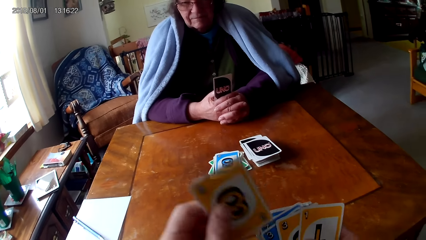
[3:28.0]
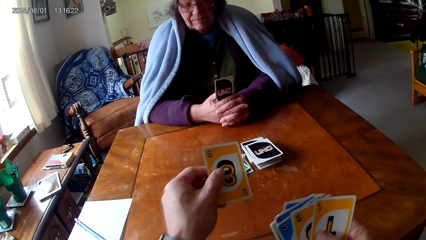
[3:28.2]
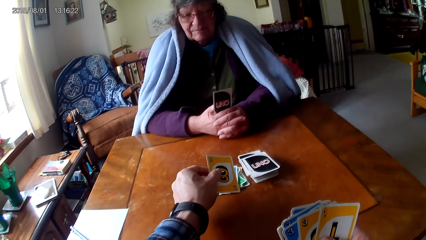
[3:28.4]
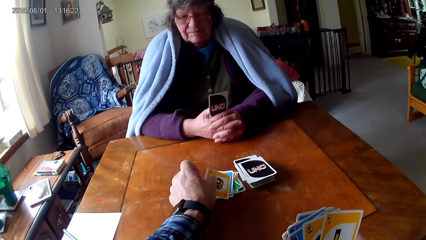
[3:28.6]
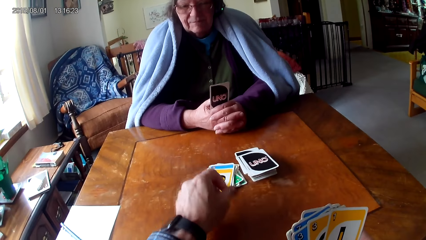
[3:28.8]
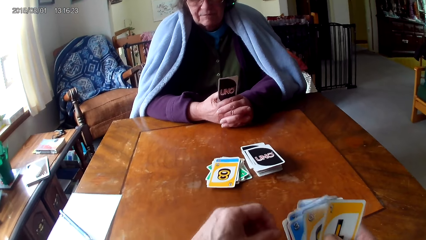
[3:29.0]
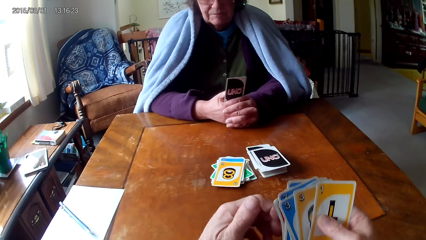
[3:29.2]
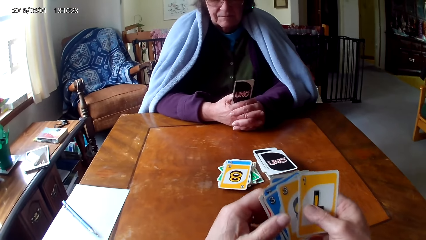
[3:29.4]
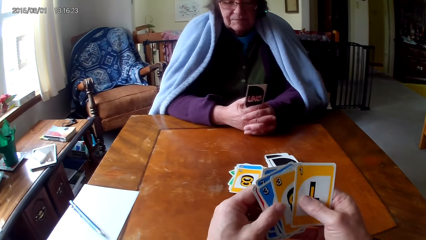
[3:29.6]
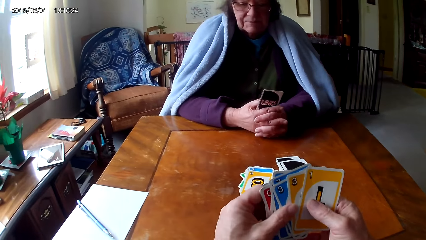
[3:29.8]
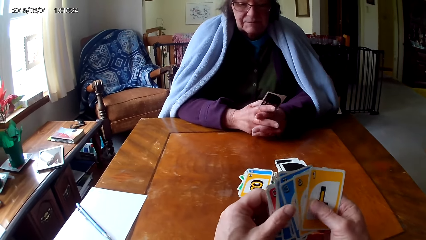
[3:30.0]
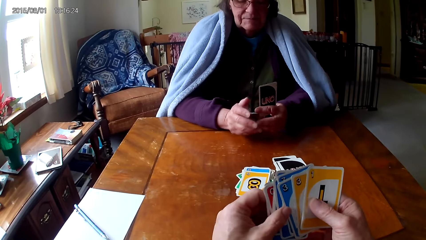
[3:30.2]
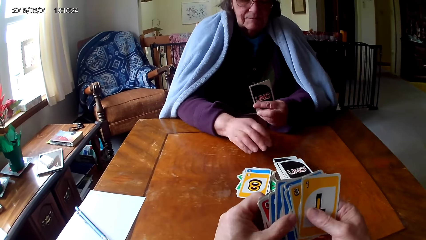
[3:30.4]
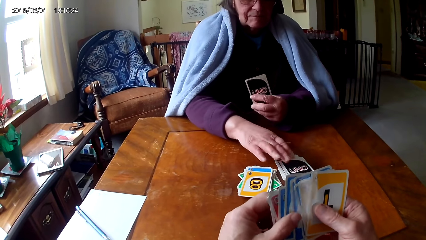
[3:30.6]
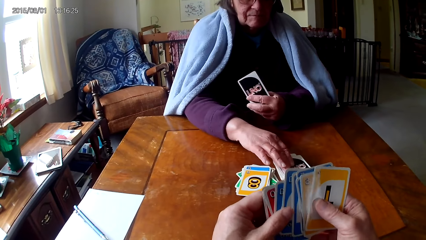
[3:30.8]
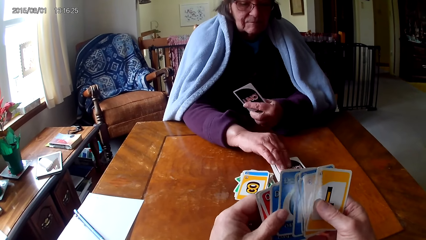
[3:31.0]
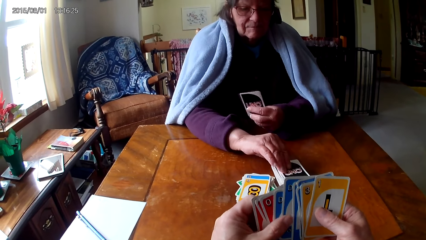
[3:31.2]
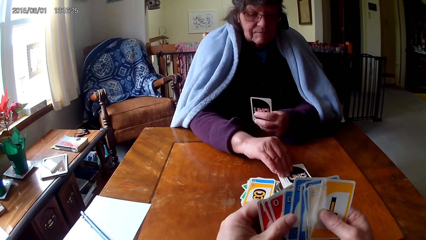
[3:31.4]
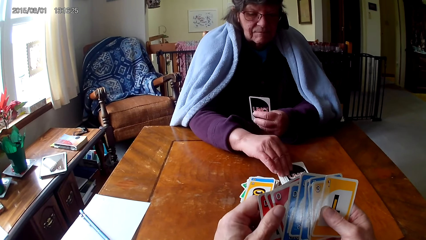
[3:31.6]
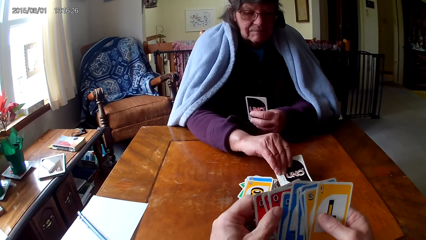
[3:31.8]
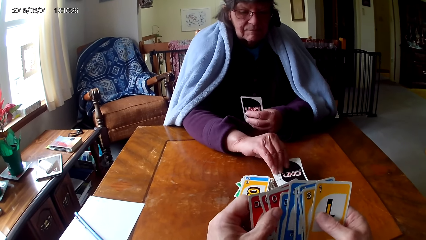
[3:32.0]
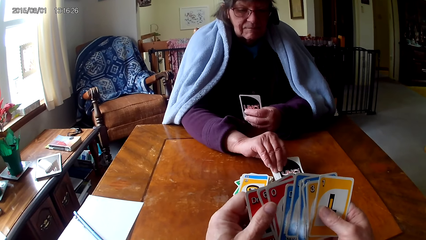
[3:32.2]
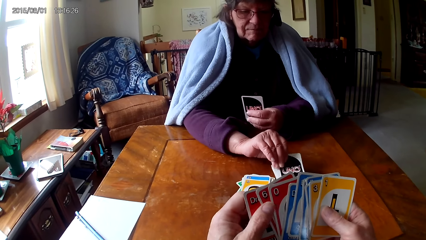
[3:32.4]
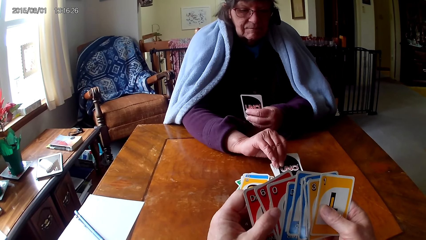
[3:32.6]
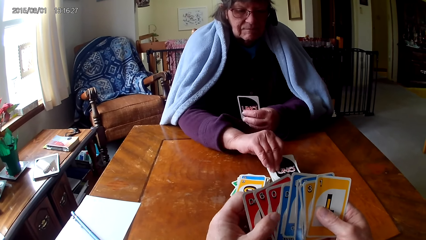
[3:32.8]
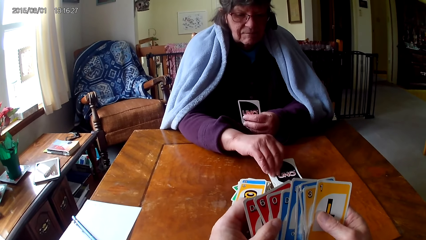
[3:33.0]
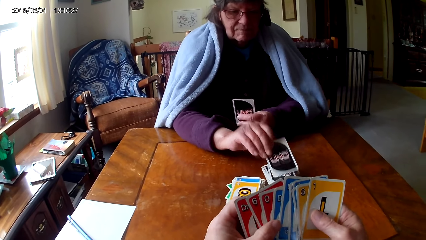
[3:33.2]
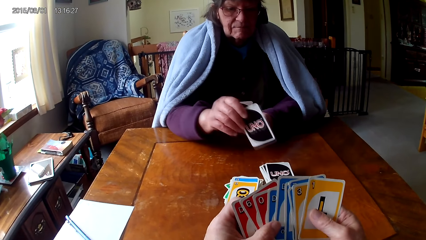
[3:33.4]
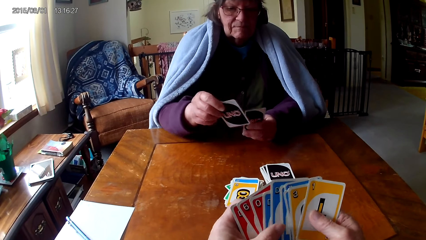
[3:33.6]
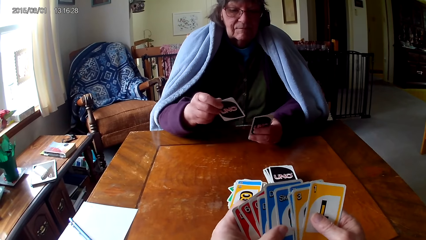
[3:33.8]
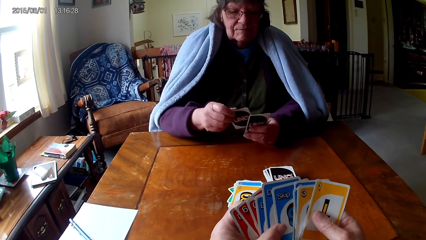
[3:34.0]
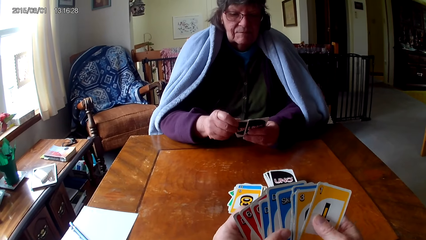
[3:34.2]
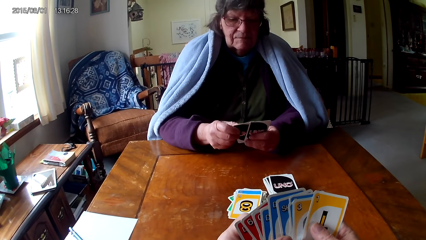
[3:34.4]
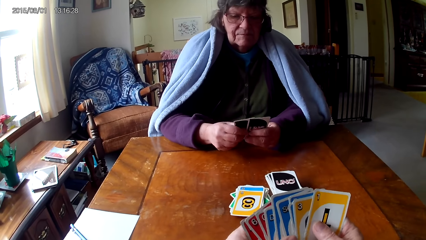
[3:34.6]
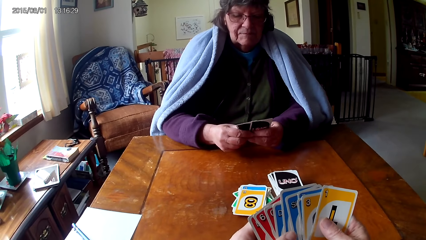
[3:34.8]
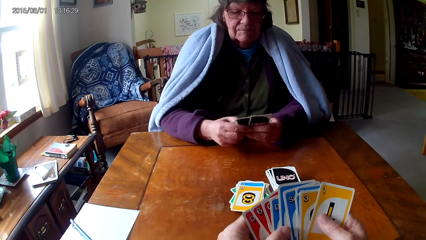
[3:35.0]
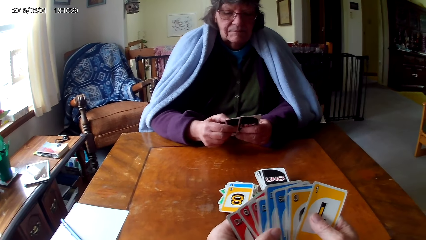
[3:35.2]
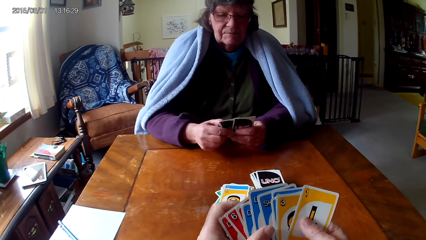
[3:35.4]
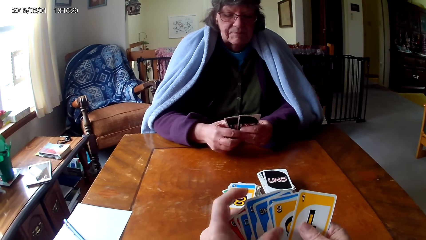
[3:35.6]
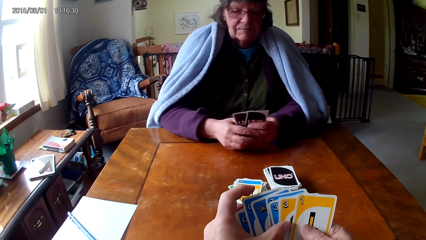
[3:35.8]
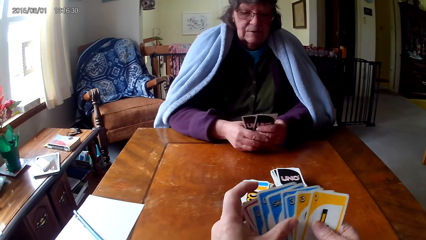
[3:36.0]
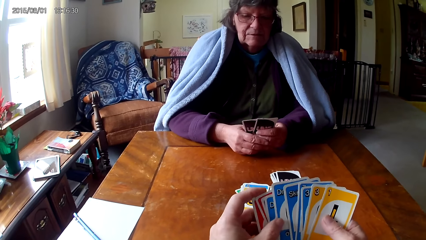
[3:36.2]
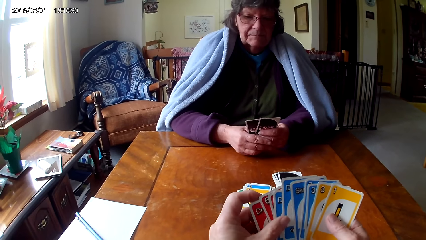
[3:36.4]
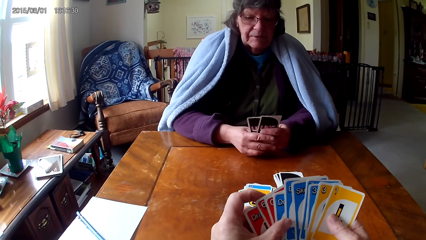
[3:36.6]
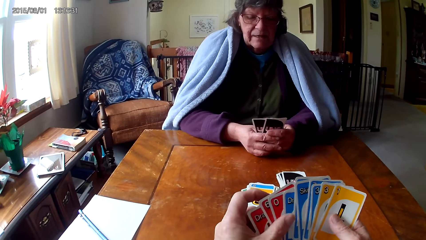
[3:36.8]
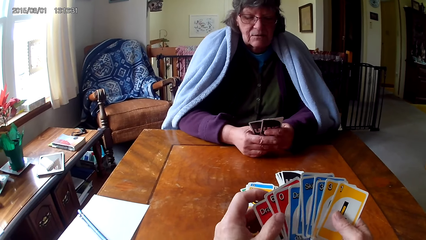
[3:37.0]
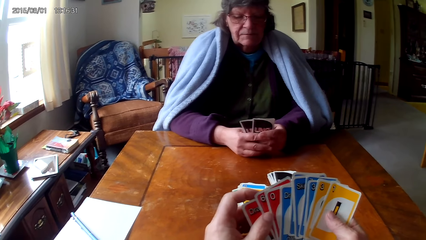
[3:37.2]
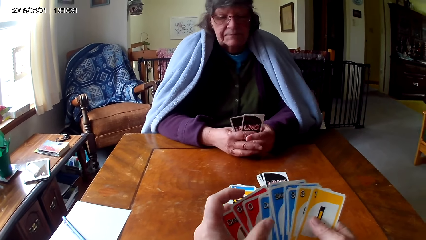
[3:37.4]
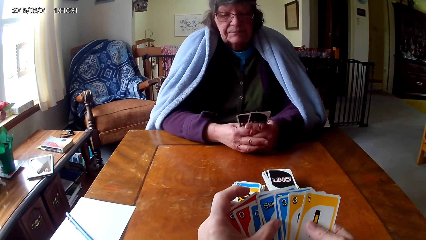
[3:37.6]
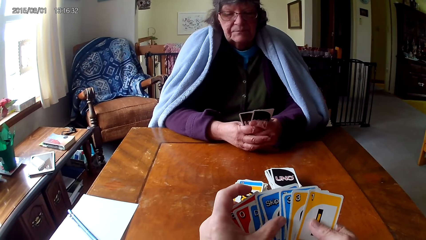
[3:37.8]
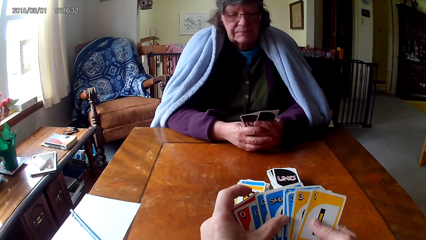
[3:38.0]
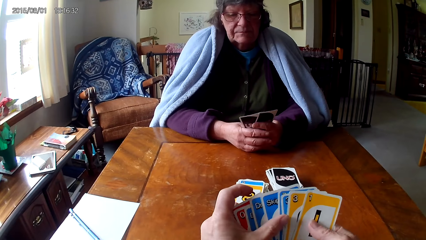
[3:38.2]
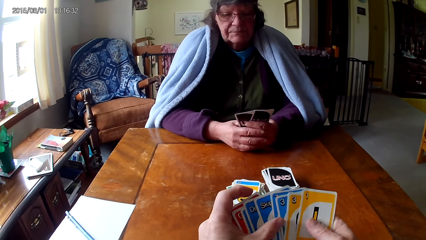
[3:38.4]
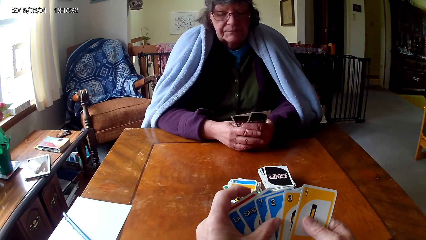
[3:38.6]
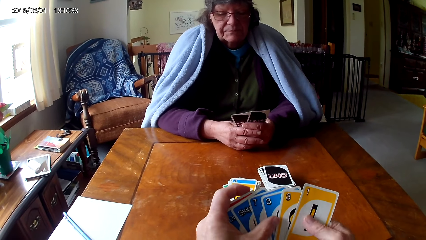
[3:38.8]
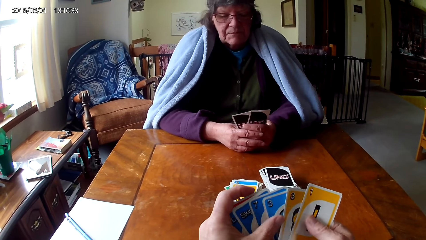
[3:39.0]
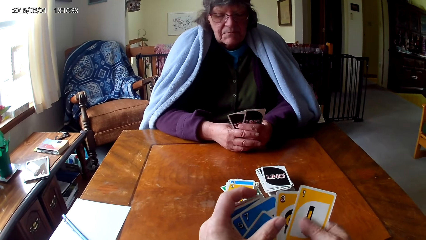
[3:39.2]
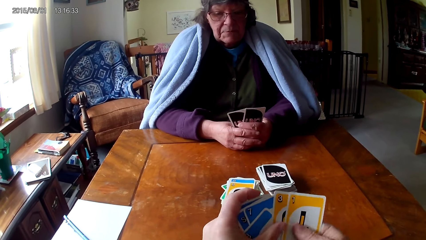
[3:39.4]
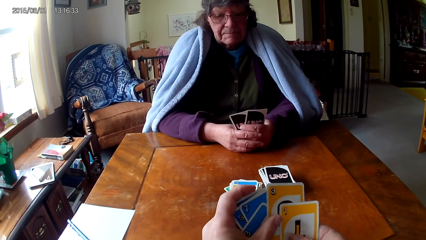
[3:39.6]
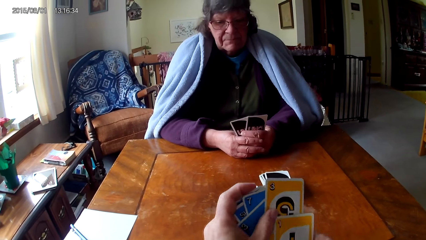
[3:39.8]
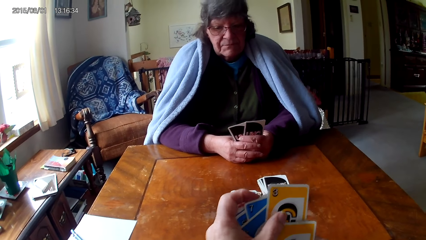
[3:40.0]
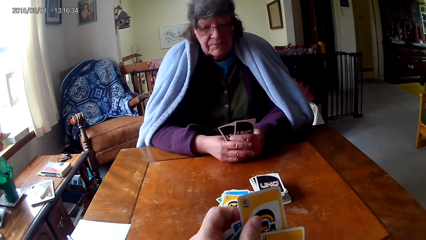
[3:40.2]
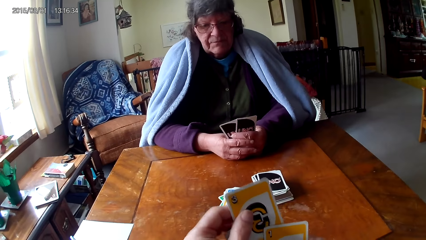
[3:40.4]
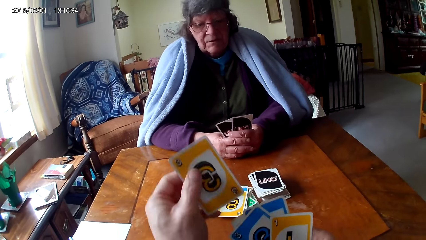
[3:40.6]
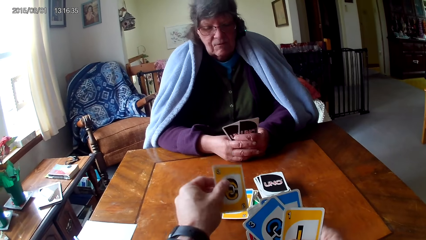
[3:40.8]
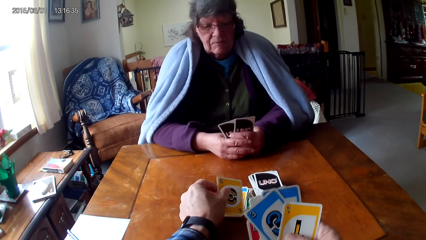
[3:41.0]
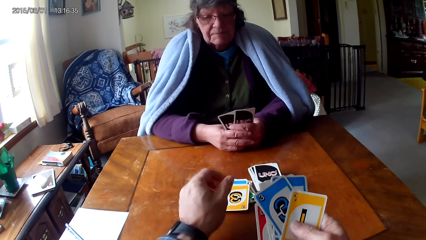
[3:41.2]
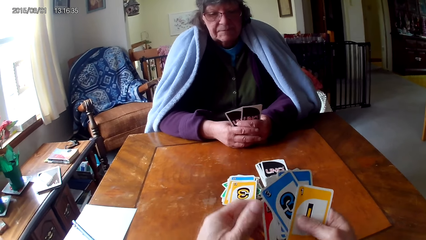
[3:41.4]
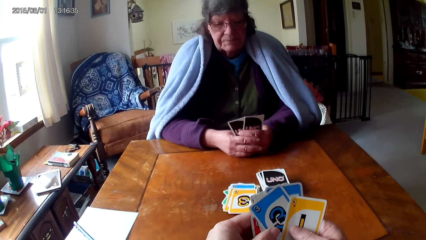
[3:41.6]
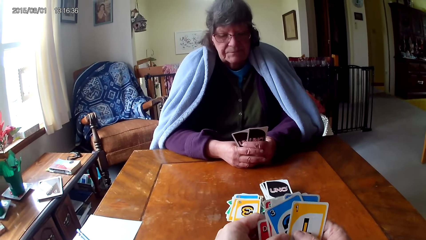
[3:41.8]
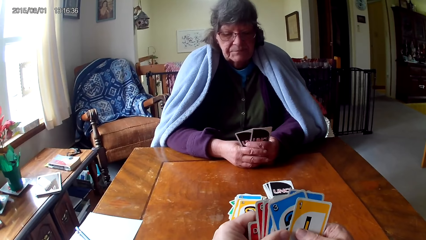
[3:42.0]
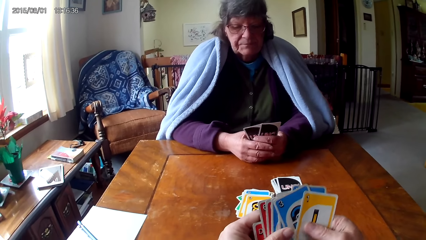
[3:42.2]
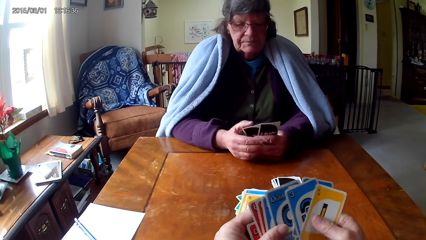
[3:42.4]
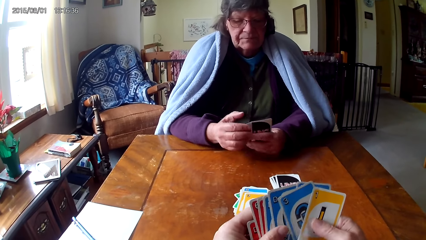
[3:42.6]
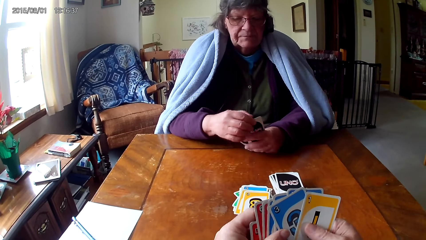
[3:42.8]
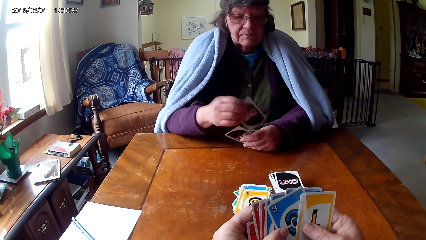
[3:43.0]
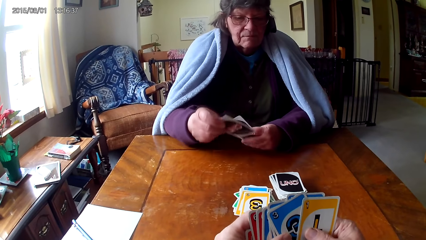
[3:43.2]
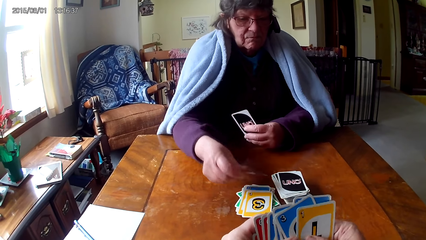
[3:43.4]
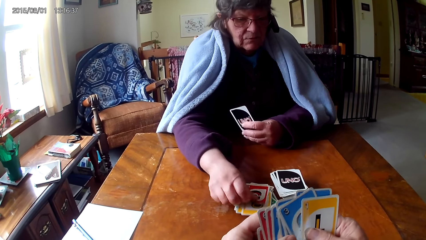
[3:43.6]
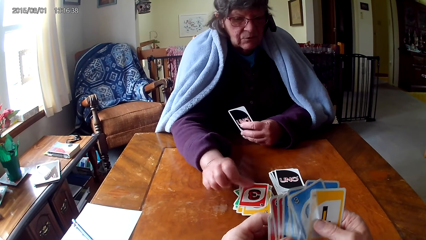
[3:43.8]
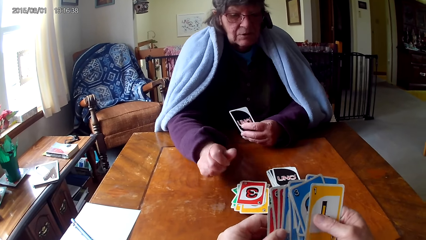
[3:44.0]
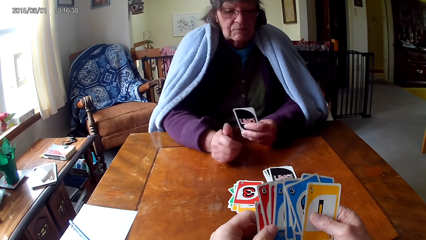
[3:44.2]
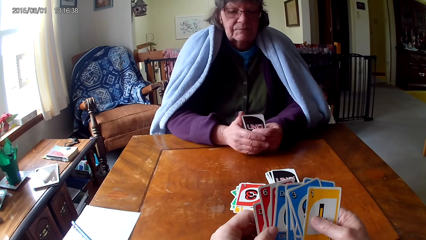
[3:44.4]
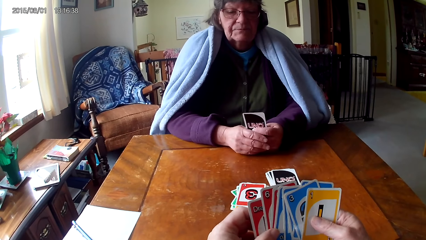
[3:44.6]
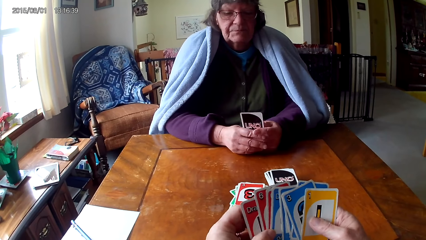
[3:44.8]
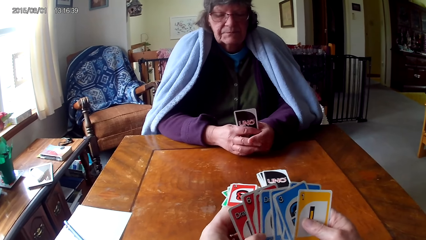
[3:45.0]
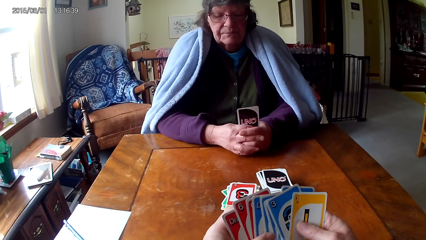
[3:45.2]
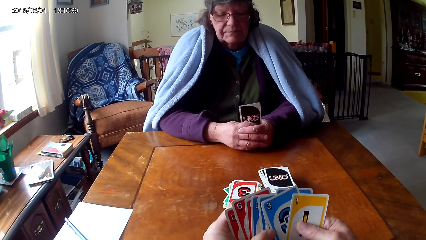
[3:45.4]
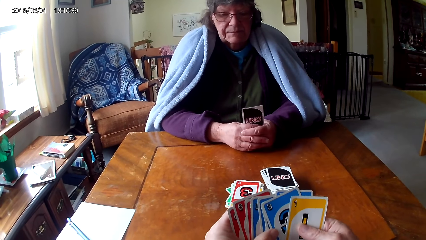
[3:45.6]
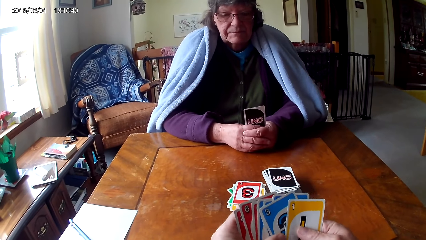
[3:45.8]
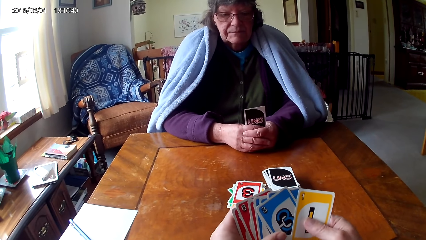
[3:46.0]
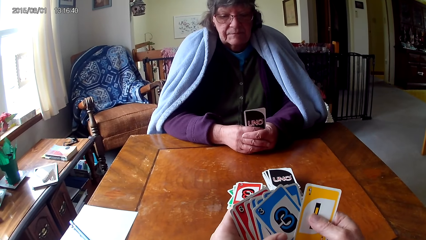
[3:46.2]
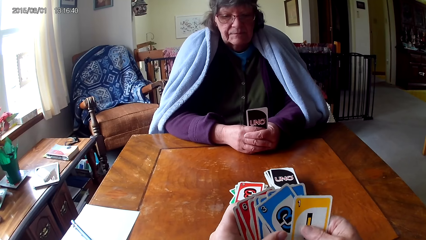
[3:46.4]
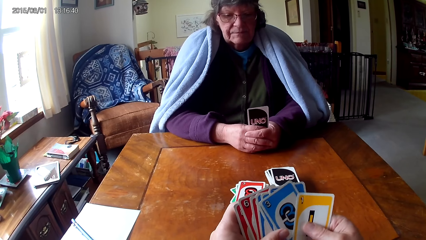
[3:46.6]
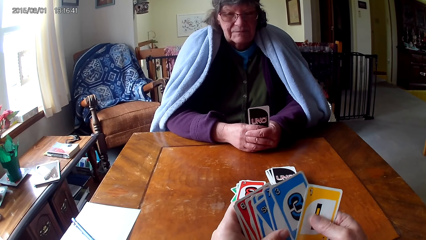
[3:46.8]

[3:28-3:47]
The camera wearer puts the card between the cards and puts the card on a card on the table. They hold the cards with both hands and check the cards. A man picks up a card, puts the card on a card, and holds the cards with both hands. The camera wearer picks up a card, puts the card on a card, holds the cards with both hands, and checks the cards. The man picks up a card and puts the card on a card on the table. The camera wearer checks the cards. The man holds the cards with both hands.
